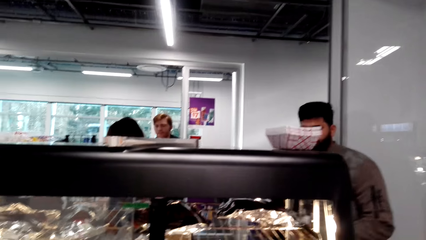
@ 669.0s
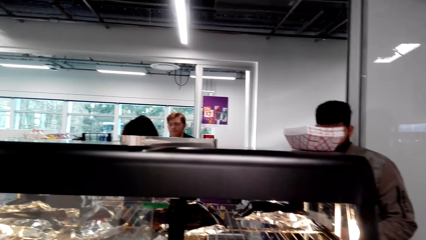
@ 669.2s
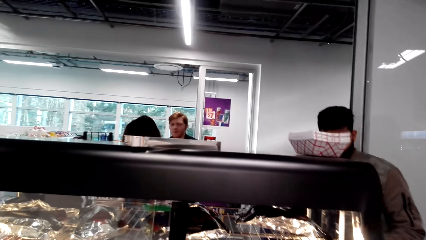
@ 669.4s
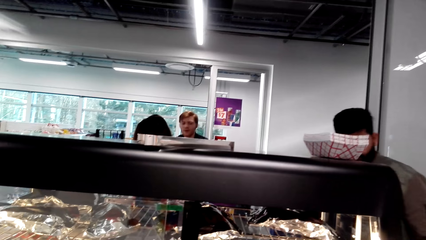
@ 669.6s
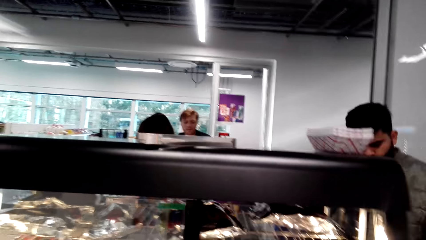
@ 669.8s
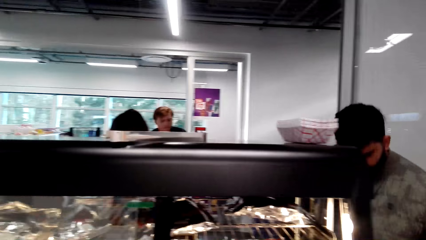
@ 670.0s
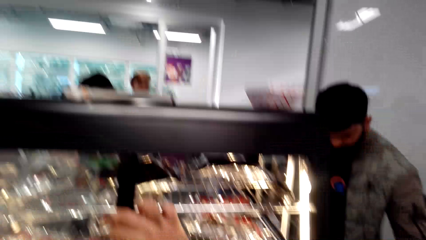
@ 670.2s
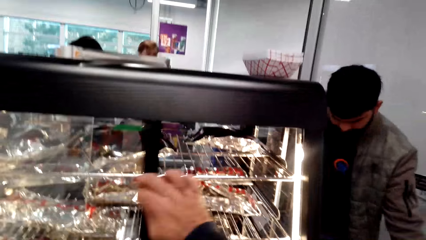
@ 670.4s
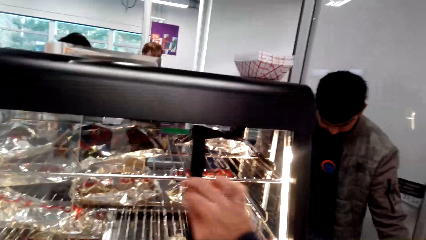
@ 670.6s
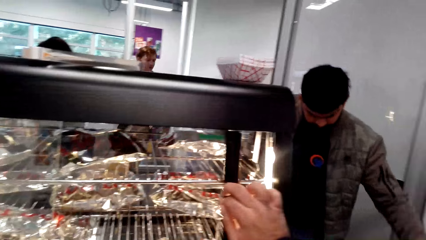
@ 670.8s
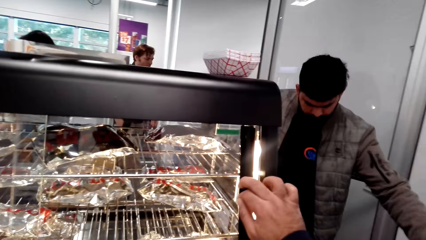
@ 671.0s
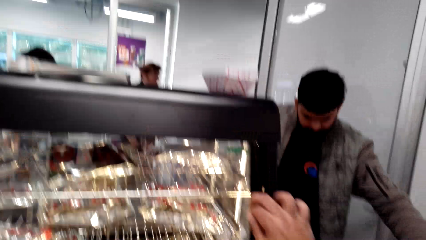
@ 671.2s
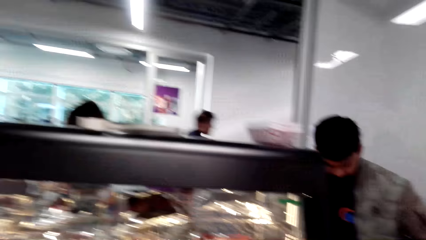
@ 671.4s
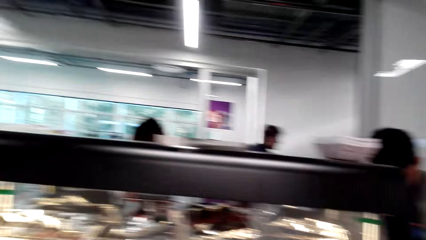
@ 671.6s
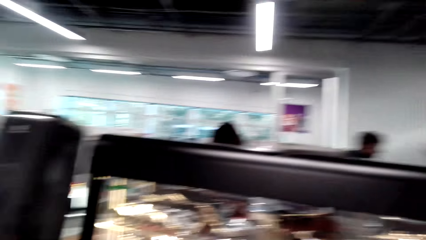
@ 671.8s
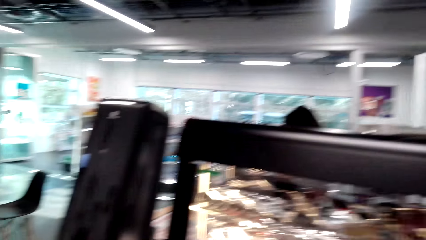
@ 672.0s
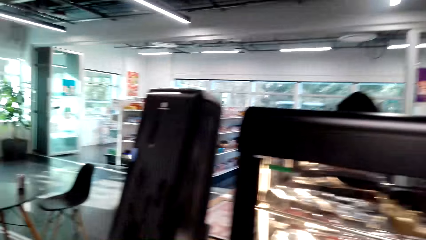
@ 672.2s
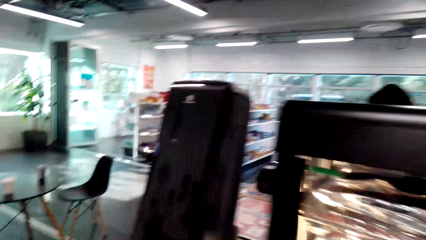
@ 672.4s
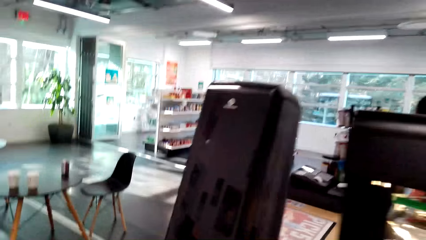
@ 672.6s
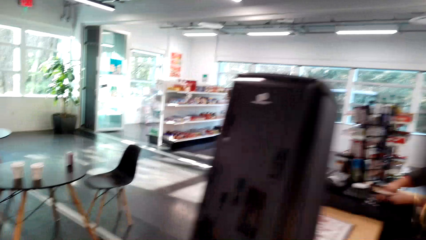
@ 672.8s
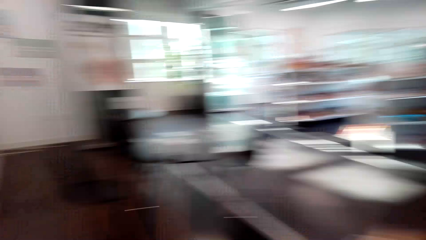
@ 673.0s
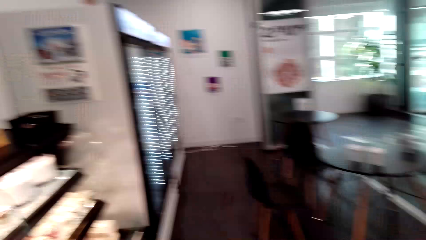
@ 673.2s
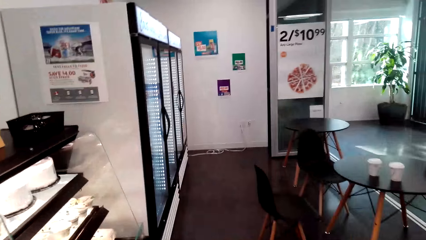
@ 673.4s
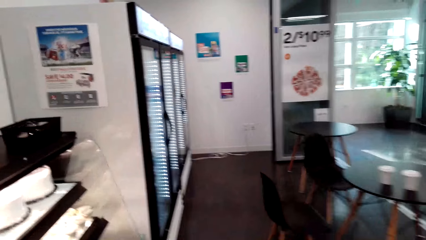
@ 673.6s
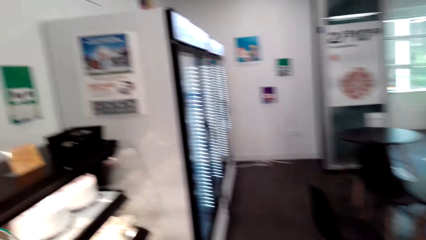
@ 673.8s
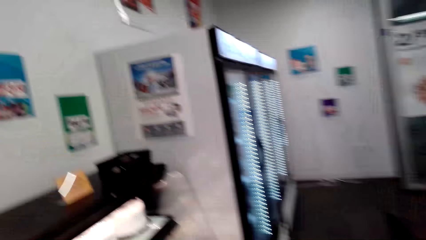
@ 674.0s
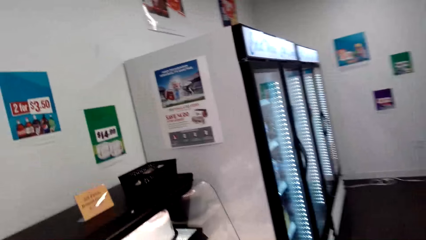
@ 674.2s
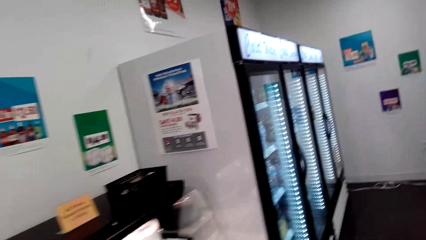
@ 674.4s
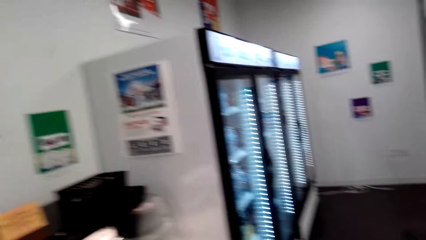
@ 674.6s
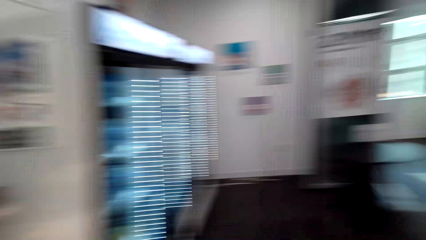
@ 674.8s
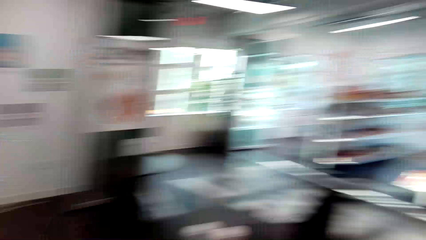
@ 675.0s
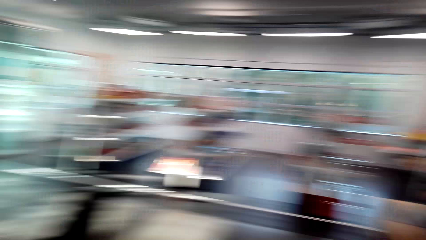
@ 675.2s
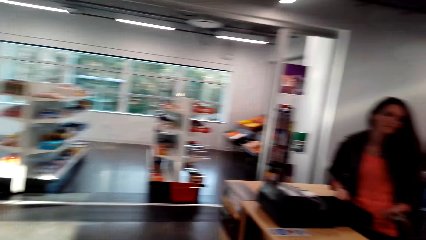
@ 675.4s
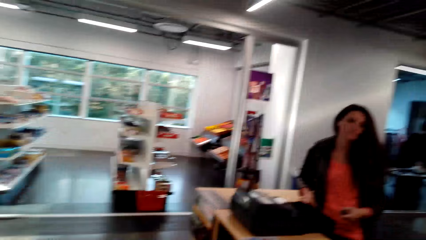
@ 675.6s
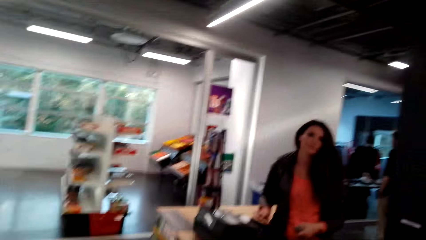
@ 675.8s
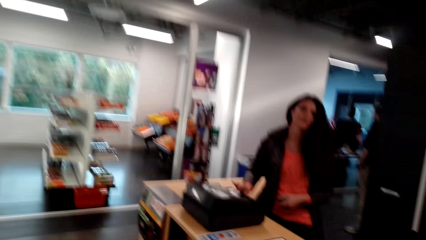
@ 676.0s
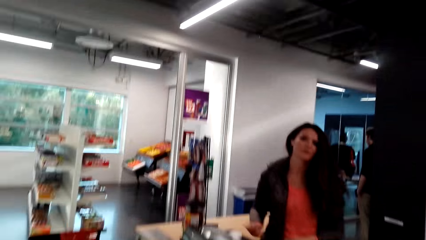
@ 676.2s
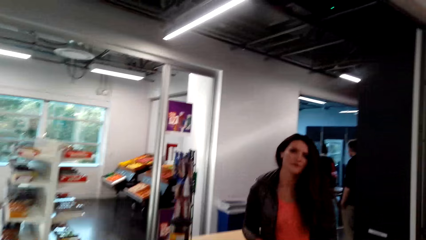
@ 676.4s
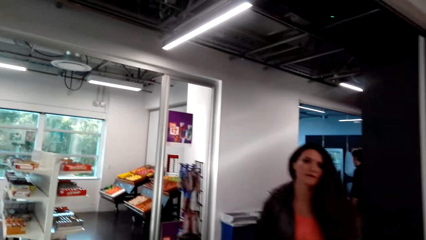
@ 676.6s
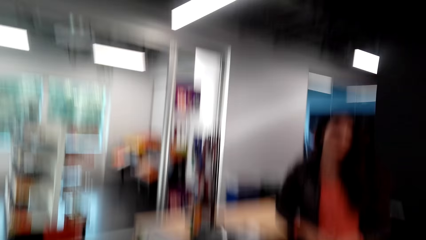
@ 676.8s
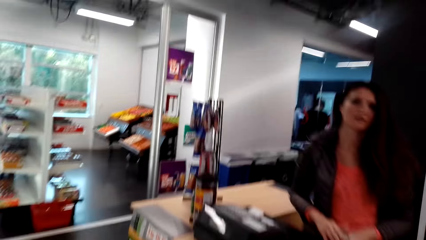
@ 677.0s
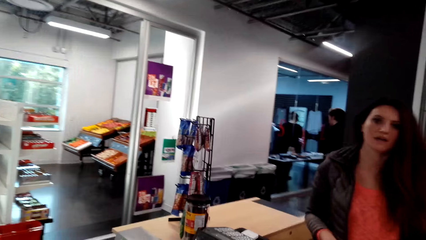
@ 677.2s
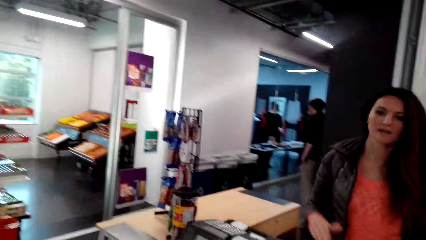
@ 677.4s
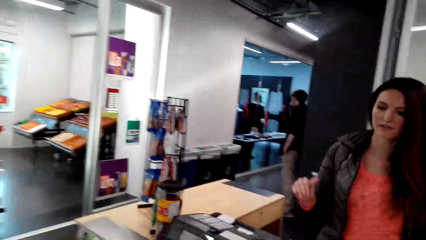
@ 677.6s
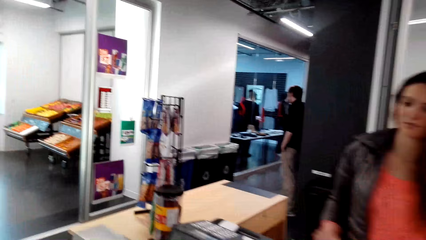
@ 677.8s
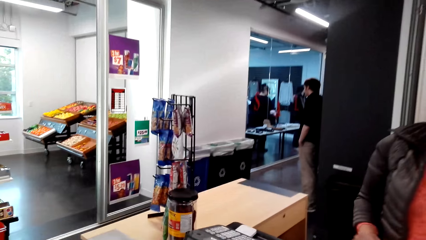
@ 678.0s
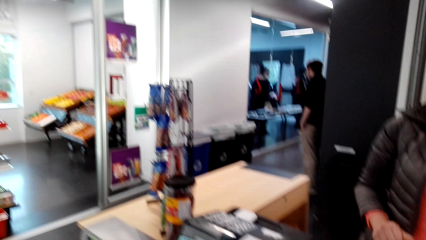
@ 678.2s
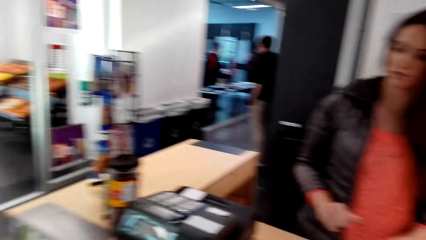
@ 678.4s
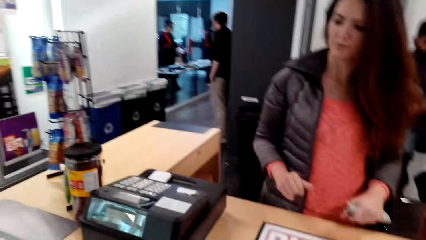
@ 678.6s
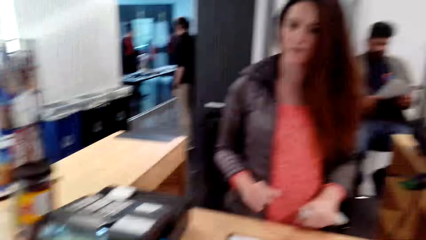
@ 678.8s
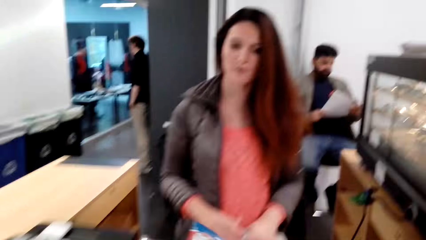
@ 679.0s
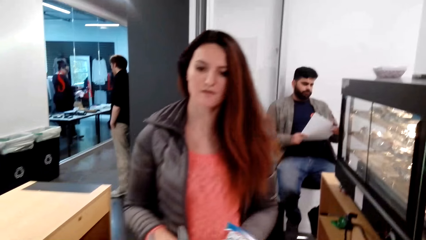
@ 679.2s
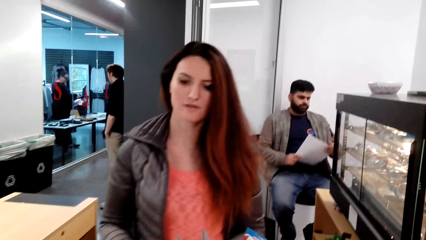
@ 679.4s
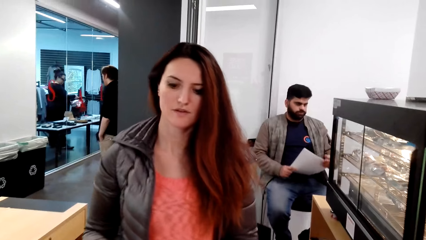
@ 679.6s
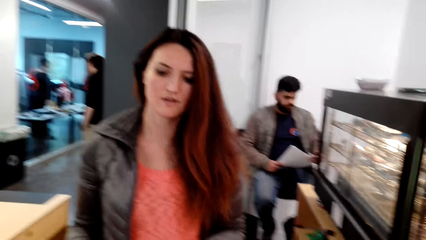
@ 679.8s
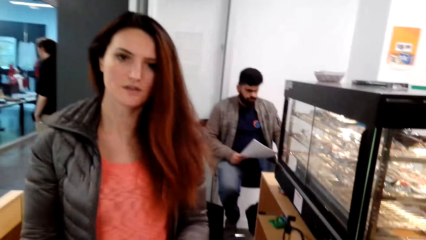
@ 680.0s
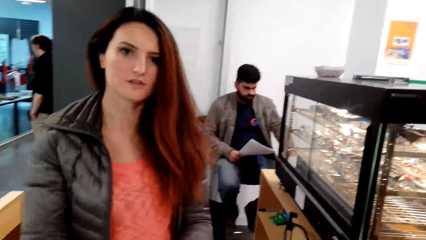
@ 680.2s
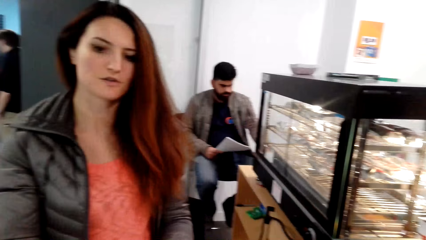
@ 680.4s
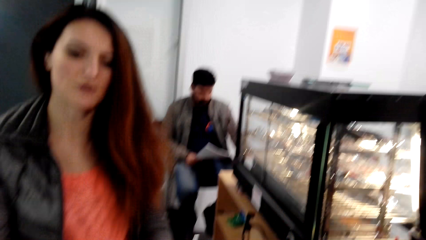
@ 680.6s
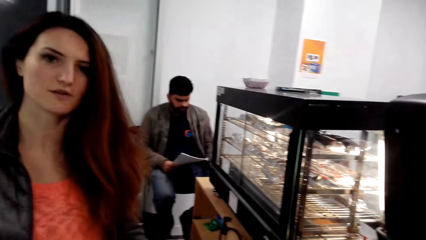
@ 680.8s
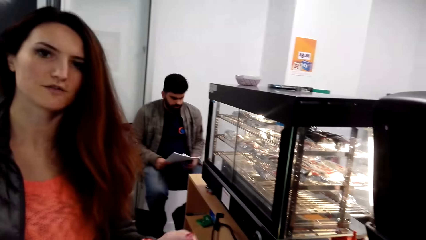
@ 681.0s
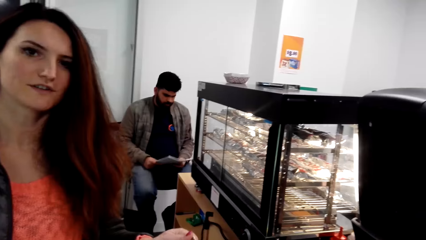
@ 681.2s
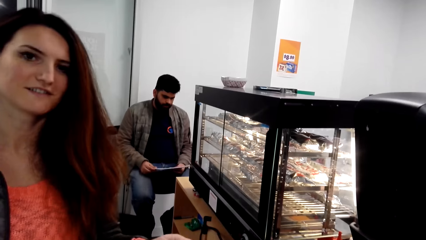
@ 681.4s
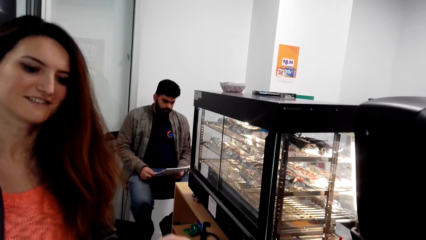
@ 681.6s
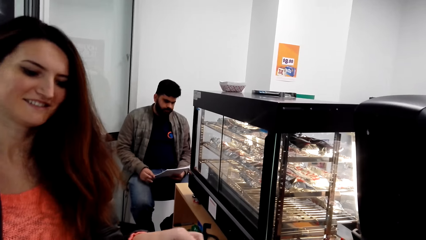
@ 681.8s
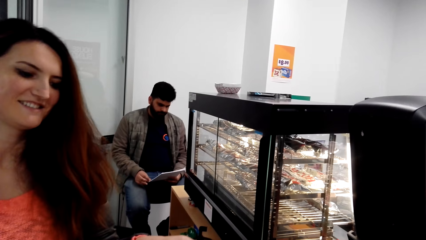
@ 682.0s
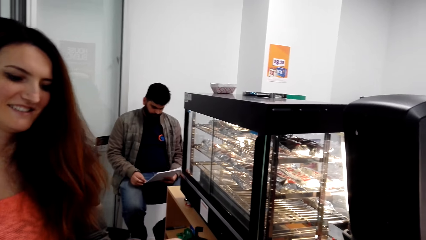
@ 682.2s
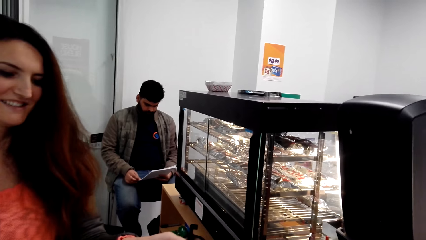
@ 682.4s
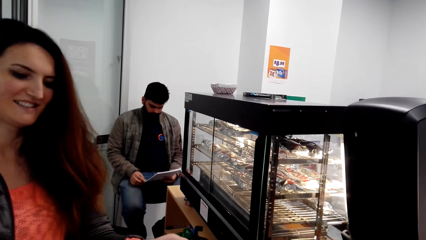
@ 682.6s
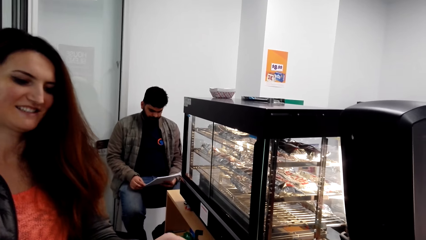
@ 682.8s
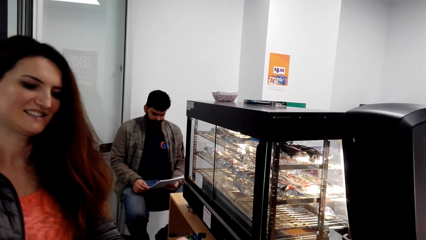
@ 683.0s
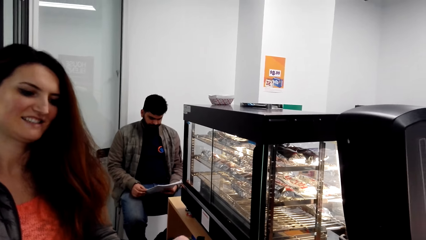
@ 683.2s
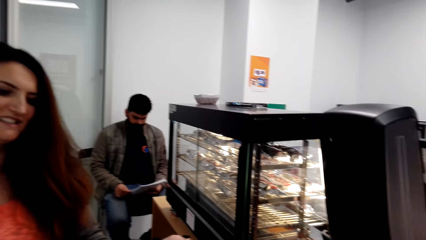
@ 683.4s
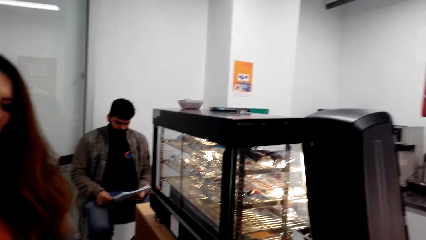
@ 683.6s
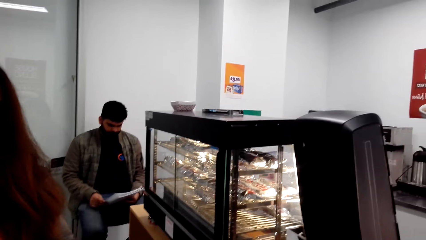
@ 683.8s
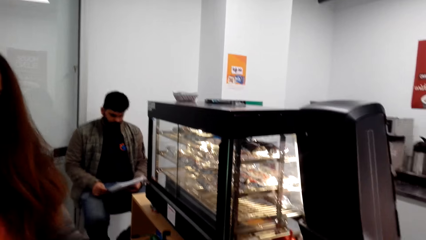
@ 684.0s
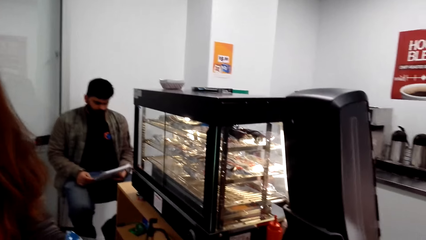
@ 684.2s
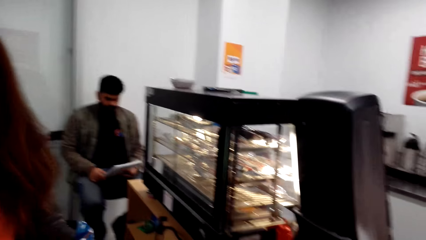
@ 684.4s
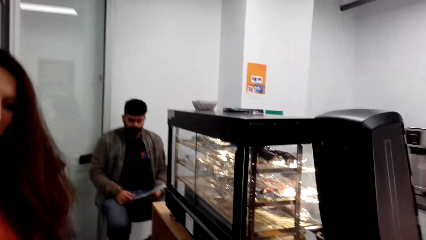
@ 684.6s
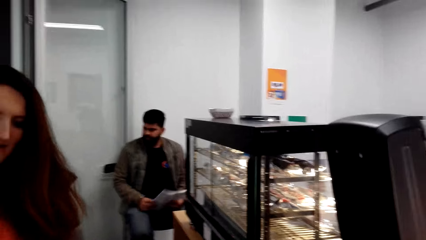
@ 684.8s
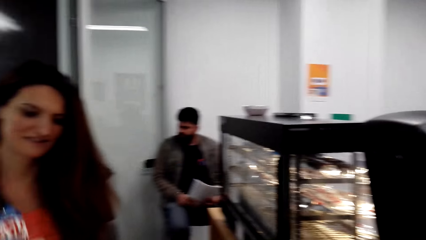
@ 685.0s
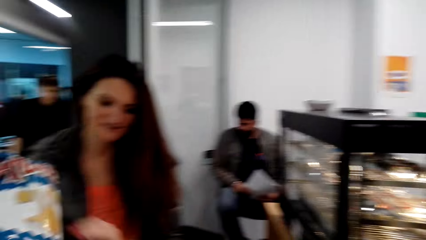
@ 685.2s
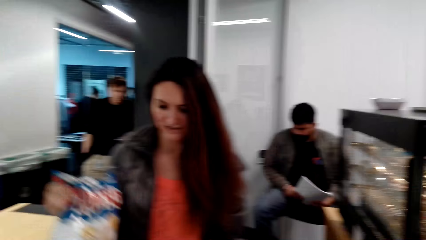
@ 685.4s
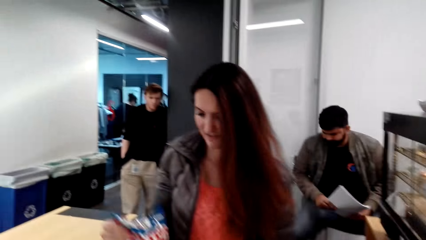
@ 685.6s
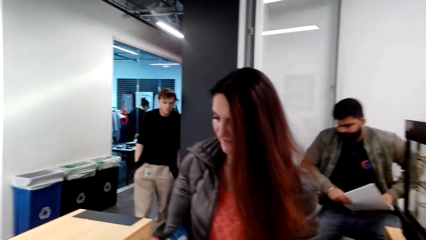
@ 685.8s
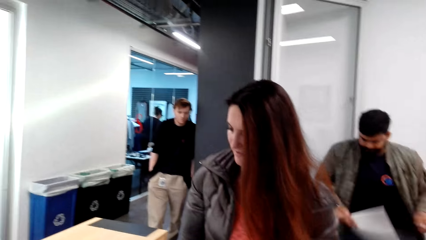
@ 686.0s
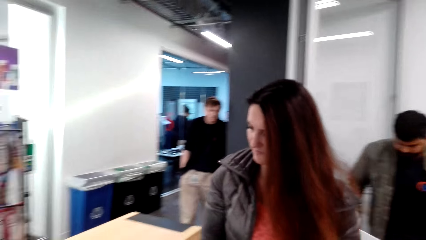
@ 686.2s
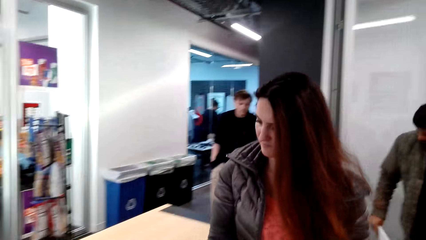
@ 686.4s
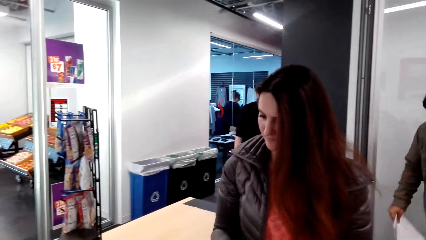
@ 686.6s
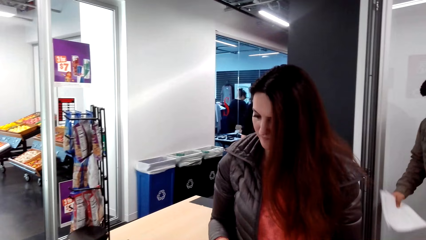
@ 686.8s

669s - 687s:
The camera wearer closes the shelf door. They walk around towards the teller. They interact with a woman. They put snacks to the counter. The woman takes the crispy.
